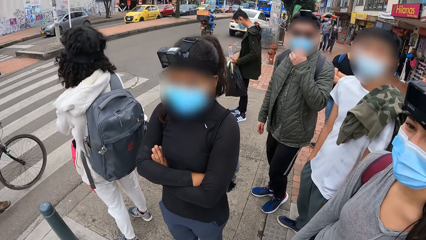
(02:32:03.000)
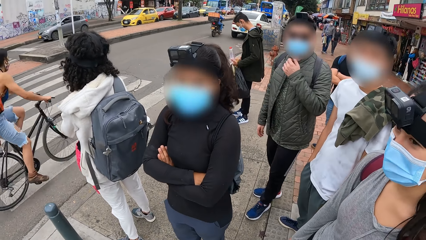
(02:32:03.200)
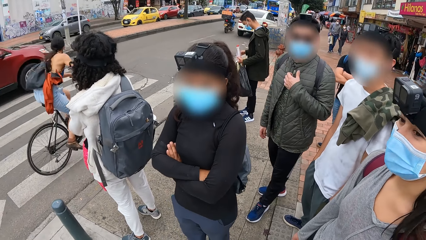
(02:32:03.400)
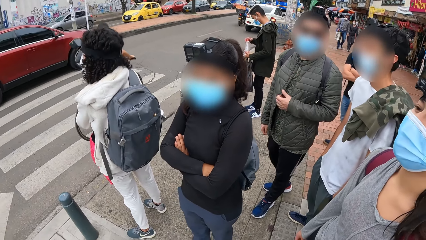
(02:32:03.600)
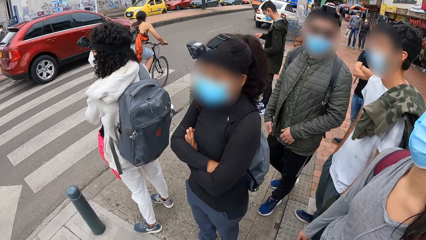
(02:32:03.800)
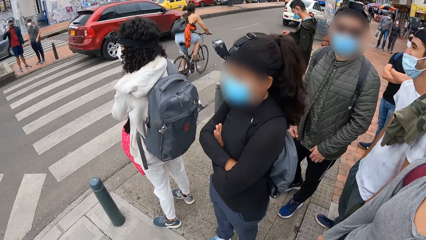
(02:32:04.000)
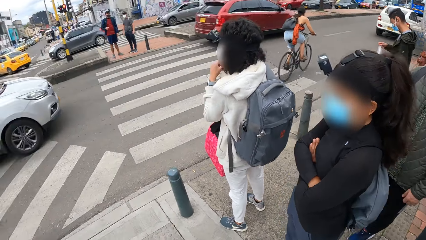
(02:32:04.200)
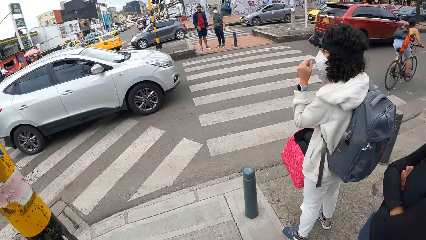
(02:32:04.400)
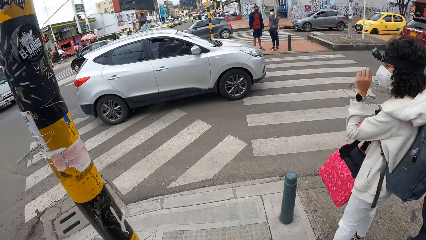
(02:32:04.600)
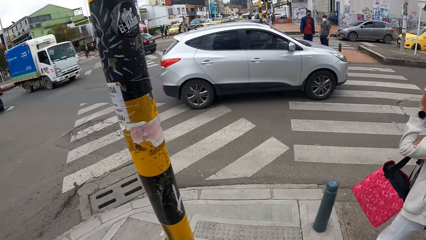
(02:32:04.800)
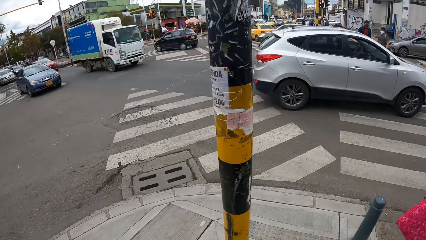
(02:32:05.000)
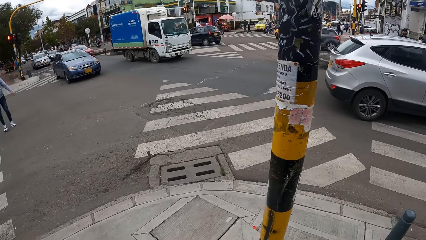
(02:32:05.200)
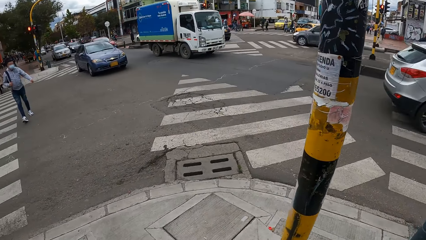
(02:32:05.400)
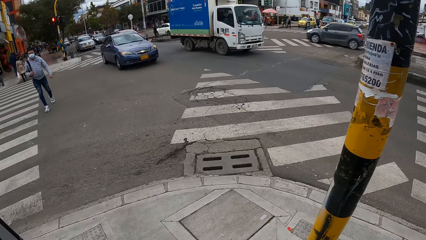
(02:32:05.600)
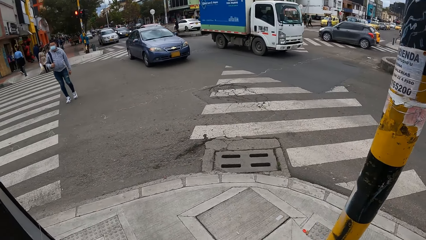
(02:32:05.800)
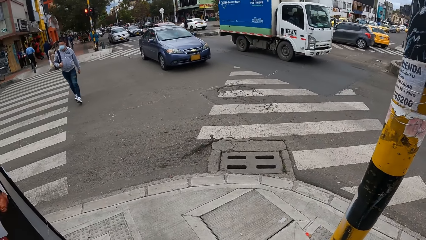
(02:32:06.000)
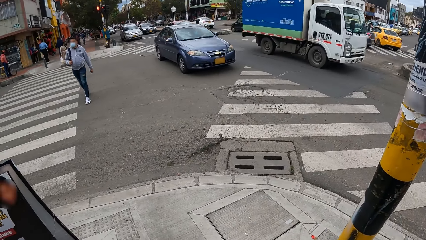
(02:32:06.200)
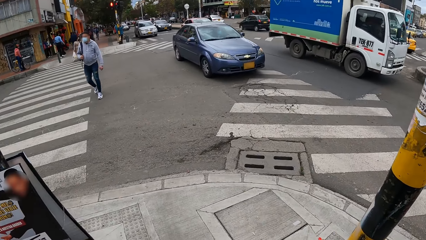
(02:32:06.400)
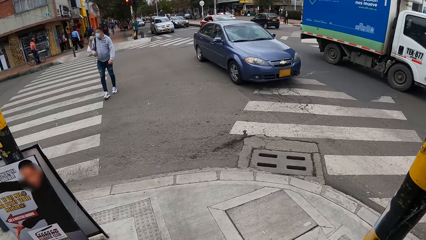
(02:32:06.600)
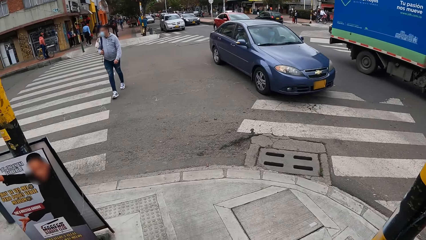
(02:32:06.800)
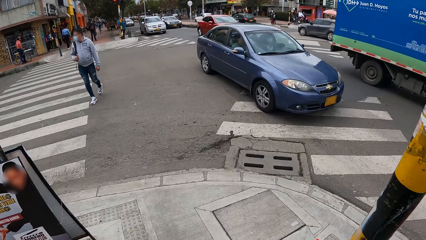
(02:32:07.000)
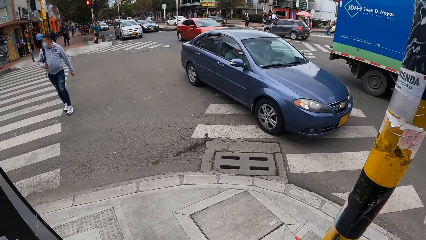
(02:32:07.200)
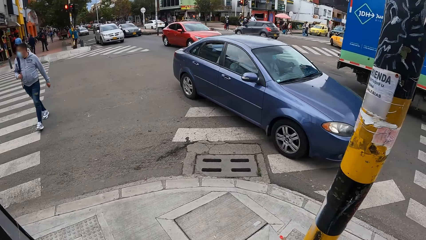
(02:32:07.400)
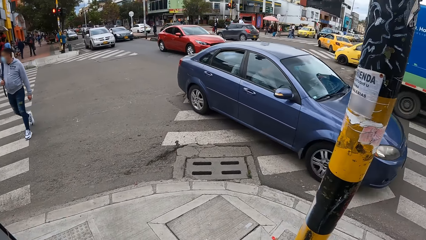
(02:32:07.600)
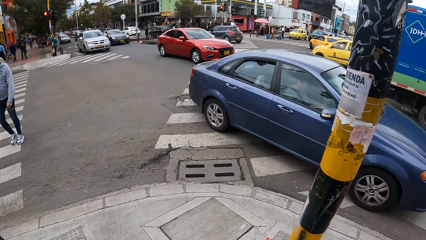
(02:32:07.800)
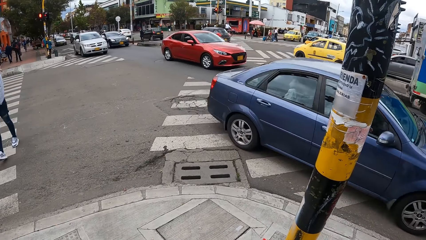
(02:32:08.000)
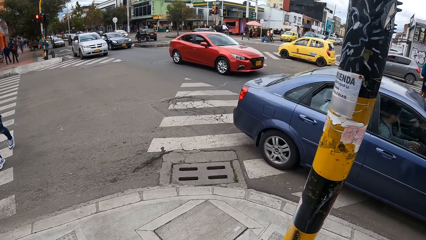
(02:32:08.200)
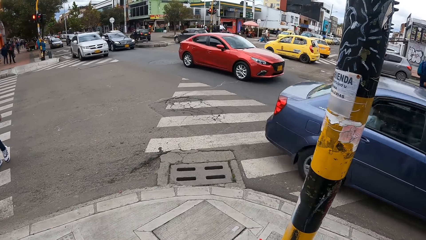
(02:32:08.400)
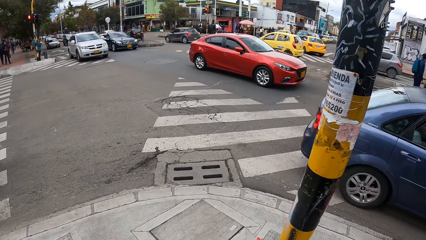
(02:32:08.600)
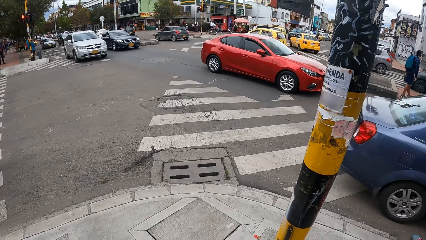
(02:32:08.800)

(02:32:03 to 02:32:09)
The camera wearer interacts with the group of people by the road side. A cyclist rides past the camera wearer and the group of people. Several vehicles drive past the camera wearer and the group of people.

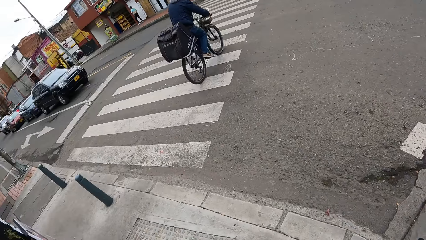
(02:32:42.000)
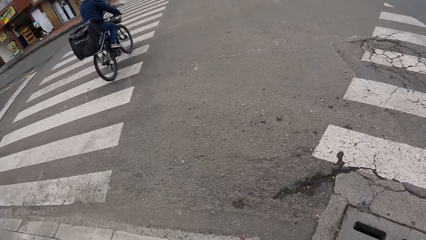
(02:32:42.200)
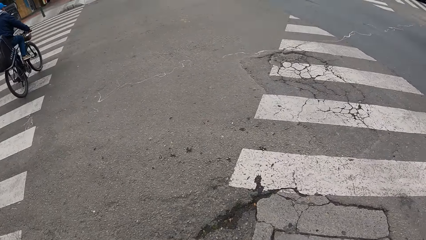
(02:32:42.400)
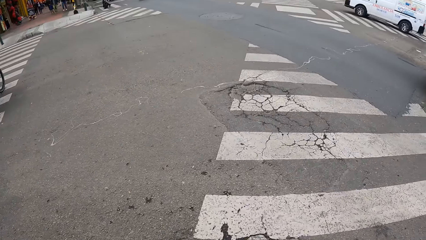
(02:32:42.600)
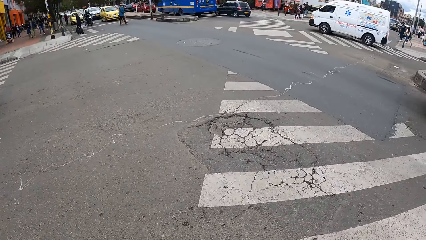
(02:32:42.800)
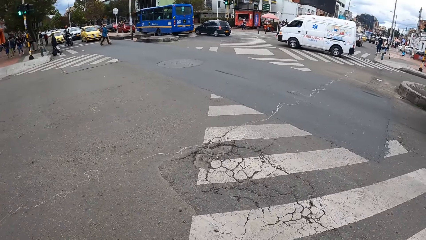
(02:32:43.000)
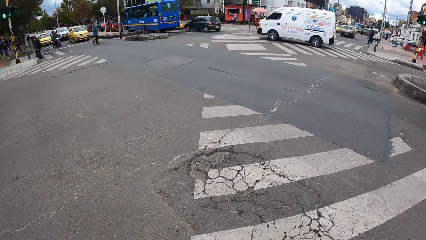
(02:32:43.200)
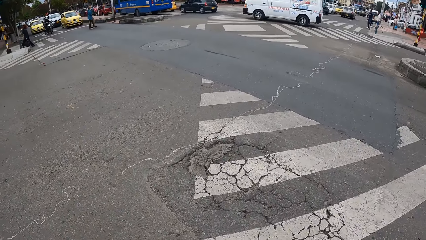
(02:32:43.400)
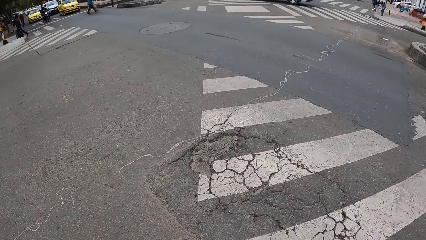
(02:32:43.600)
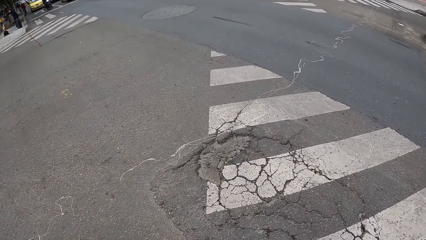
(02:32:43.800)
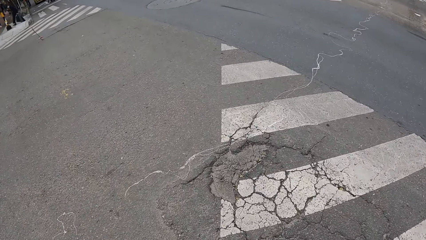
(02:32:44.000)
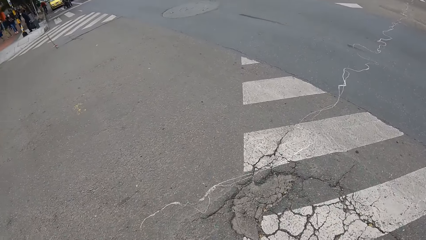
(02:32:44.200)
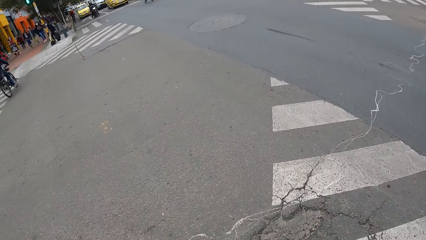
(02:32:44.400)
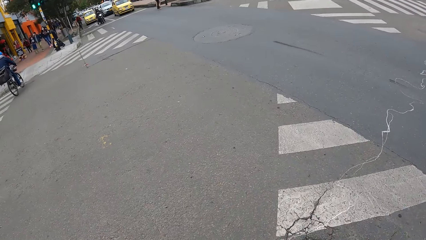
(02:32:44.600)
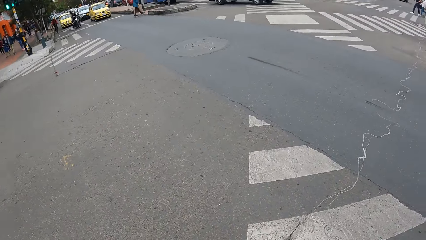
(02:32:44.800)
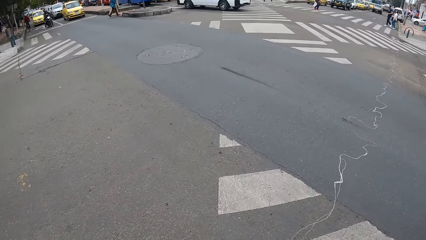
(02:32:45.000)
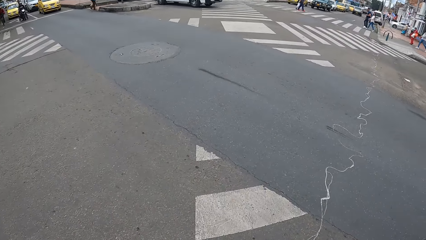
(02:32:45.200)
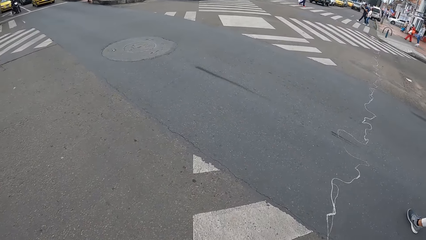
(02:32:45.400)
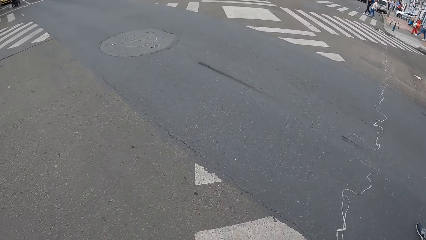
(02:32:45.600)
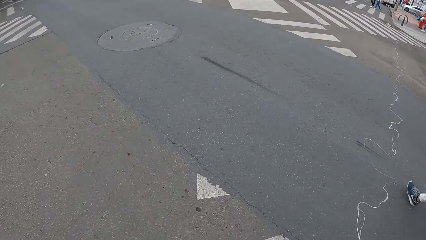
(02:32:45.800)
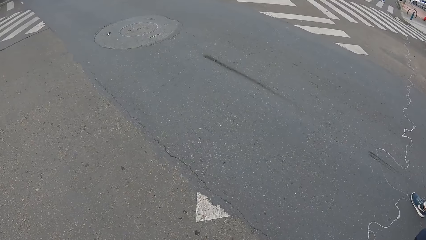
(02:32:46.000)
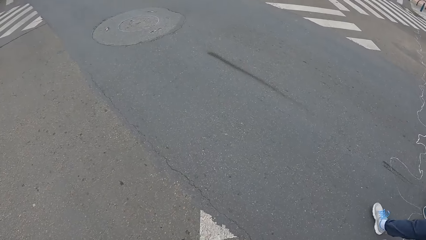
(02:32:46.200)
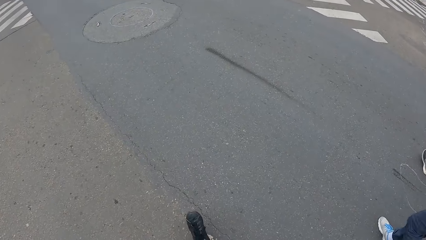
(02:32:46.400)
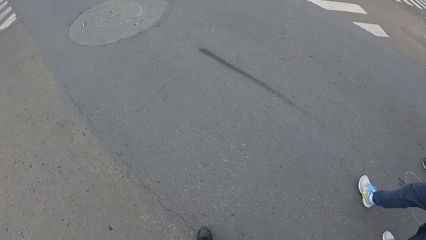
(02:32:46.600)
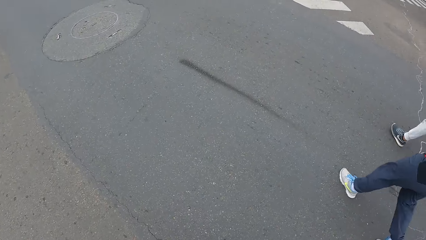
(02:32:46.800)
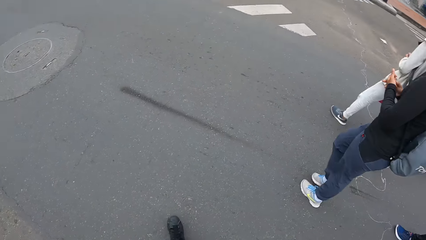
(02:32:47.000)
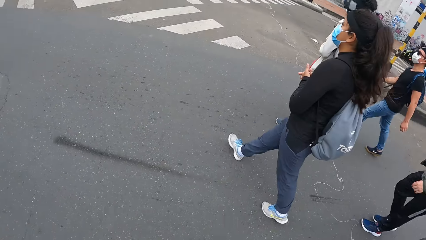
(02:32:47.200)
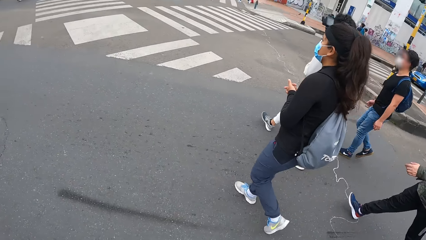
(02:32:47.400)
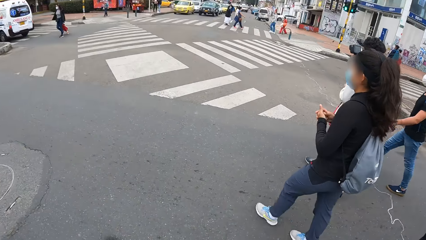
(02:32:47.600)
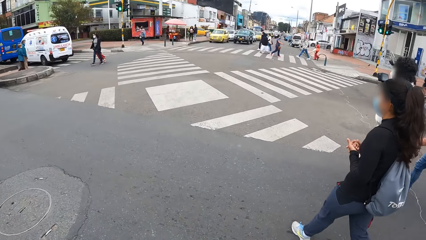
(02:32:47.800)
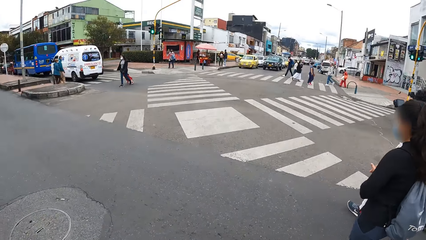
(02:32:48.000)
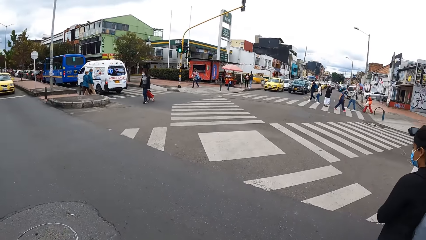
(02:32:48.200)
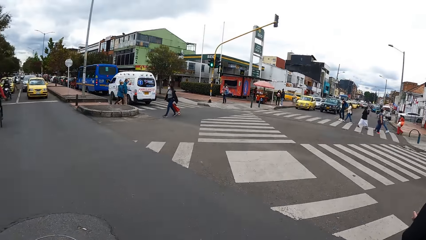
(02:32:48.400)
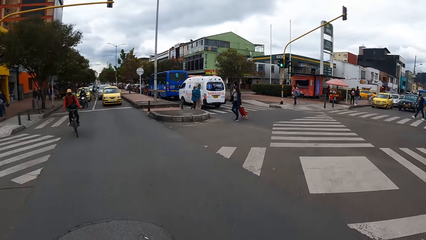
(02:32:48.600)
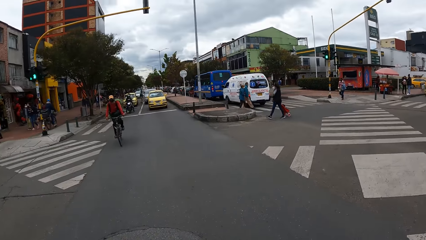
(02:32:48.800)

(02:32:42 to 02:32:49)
The camera wearer crosses the pedestrian road alongside the group of people. They walk on the road.

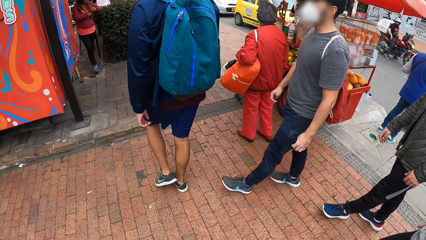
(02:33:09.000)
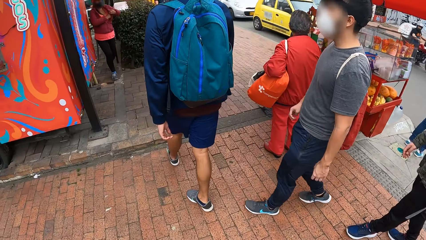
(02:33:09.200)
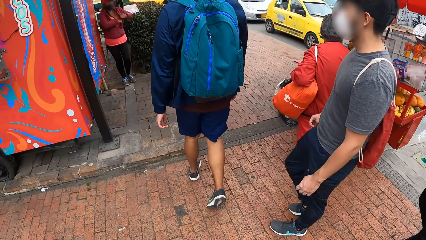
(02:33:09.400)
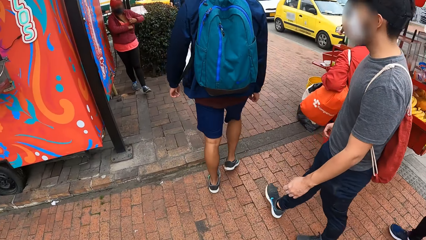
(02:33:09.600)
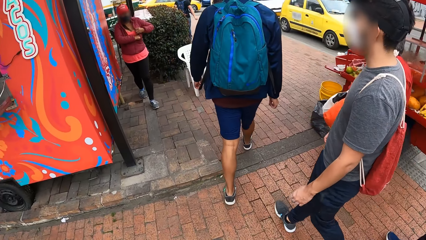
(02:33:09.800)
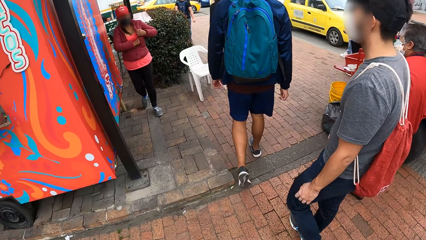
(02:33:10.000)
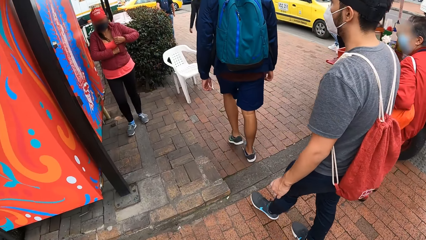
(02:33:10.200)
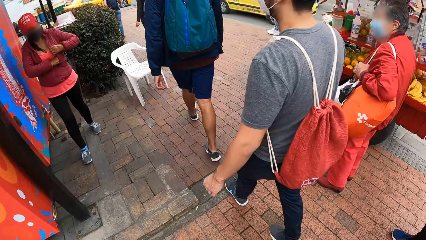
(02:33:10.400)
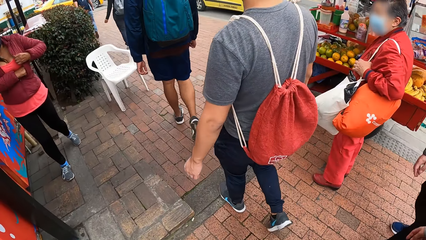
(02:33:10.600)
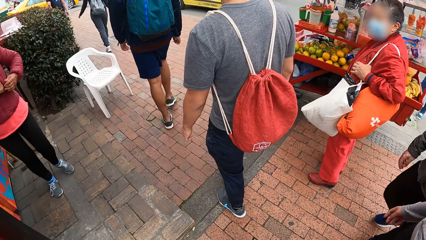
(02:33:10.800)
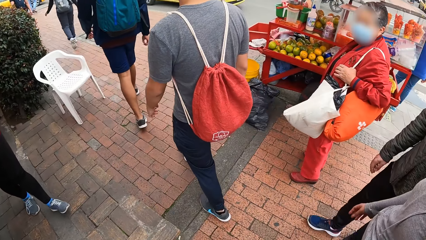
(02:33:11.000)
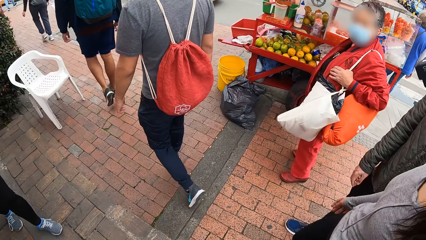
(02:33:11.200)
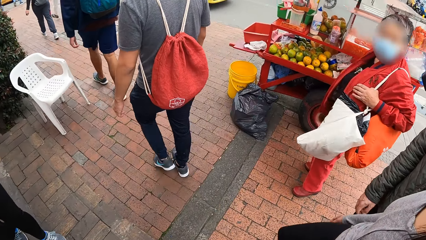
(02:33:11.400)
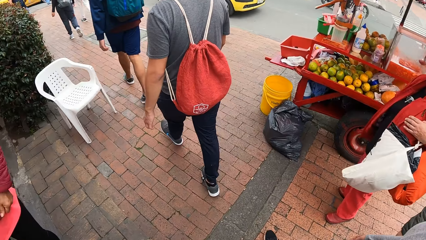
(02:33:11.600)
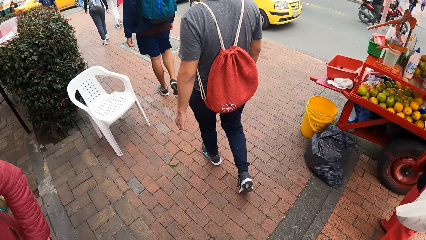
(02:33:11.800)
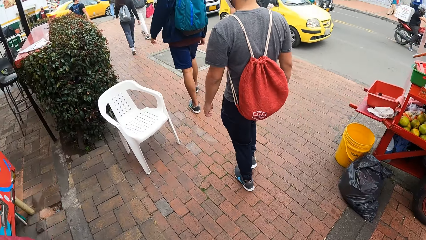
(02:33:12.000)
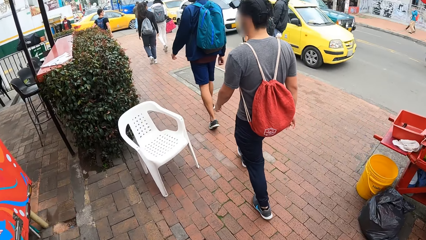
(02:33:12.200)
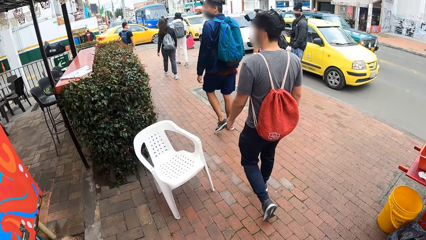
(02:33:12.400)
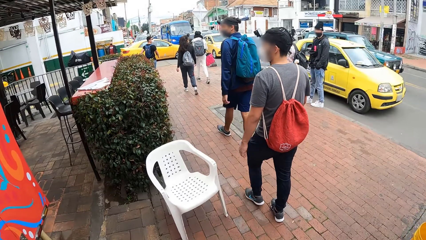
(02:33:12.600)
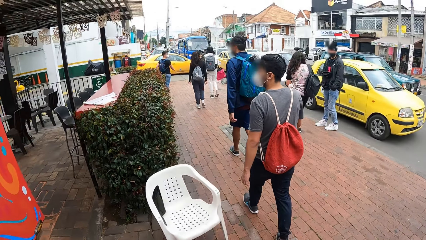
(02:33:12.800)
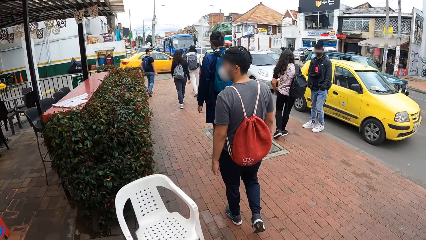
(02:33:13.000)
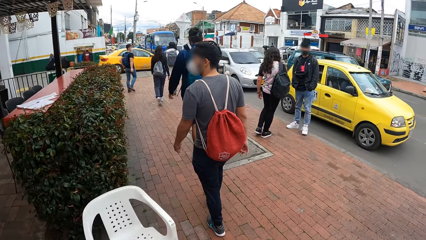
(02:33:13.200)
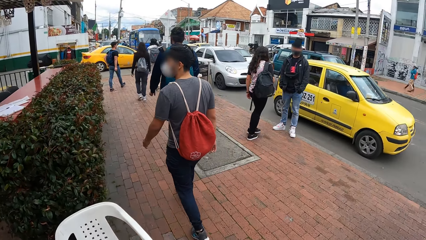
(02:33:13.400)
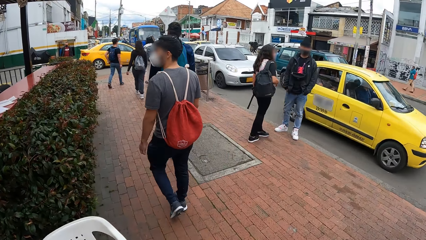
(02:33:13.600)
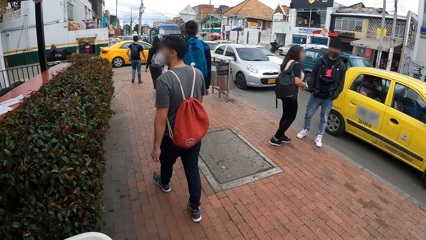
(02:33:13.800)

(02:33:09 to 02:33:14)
A woman walks past the camera wearer.
